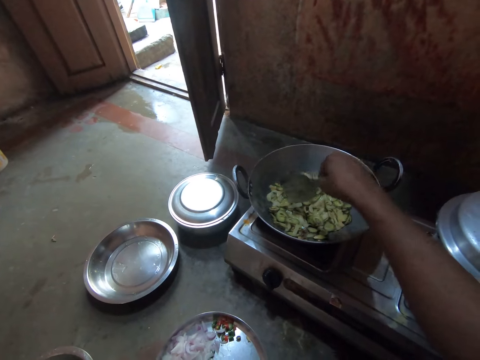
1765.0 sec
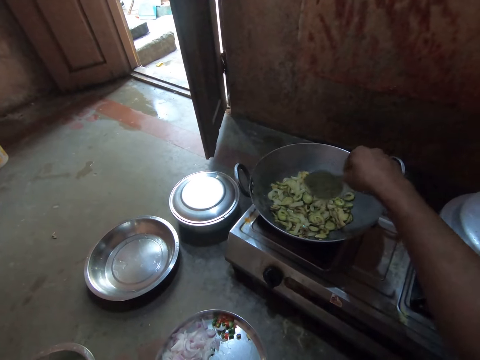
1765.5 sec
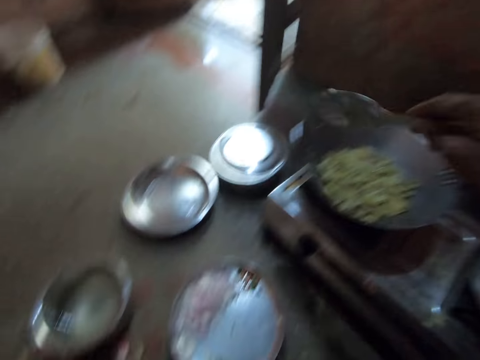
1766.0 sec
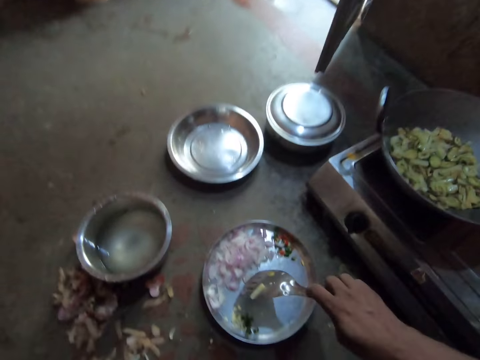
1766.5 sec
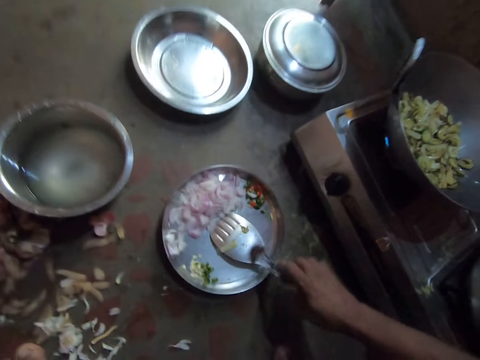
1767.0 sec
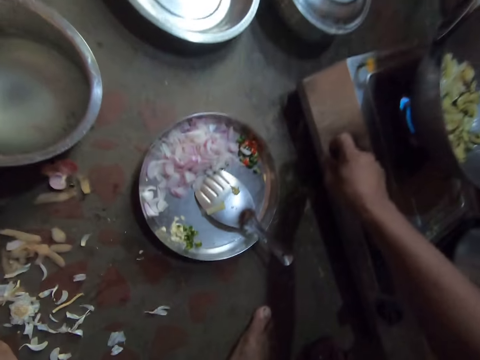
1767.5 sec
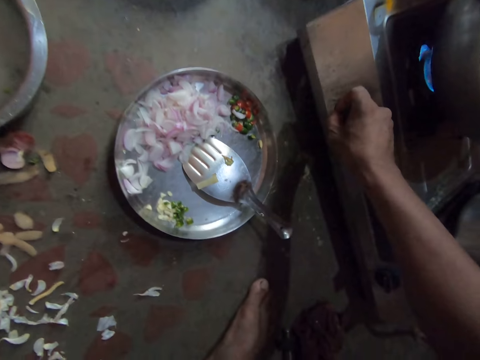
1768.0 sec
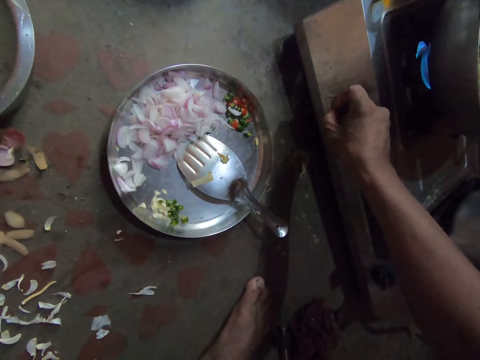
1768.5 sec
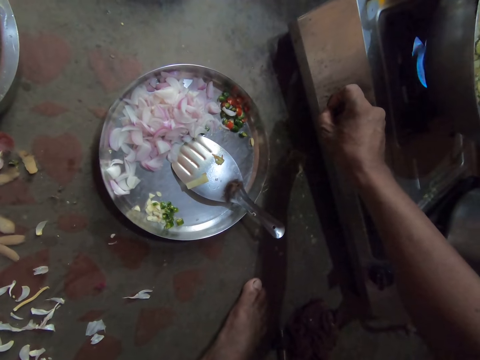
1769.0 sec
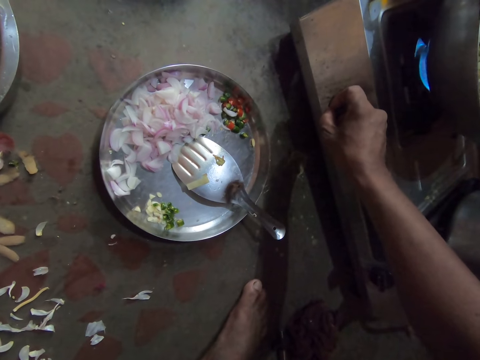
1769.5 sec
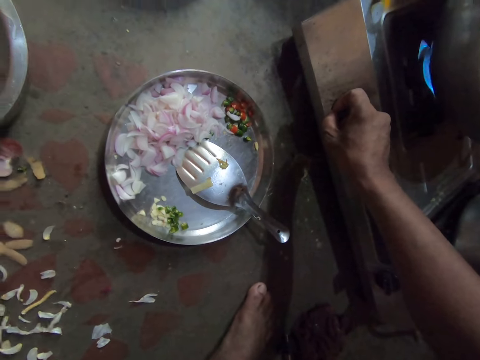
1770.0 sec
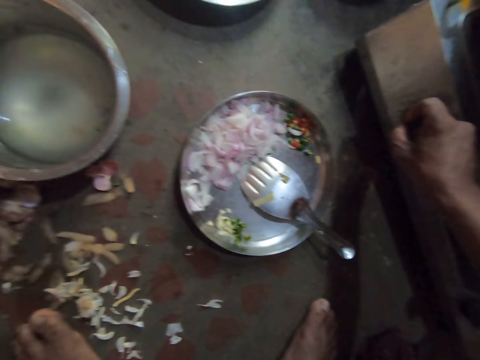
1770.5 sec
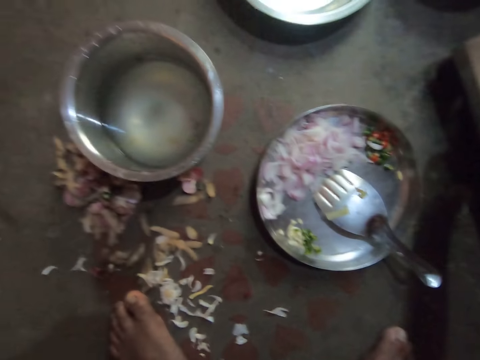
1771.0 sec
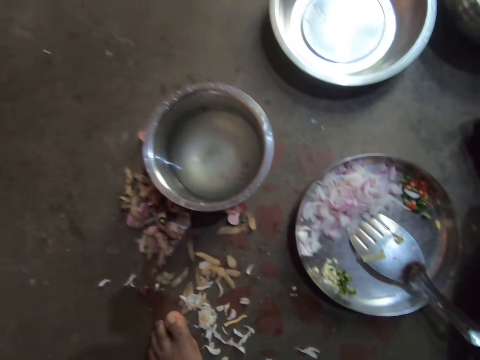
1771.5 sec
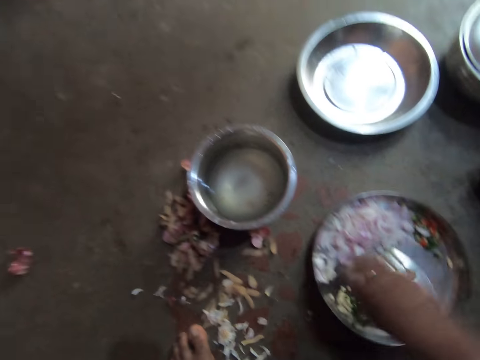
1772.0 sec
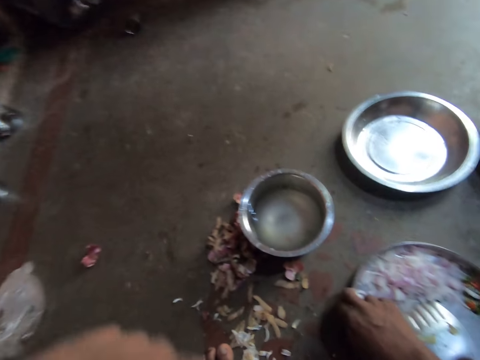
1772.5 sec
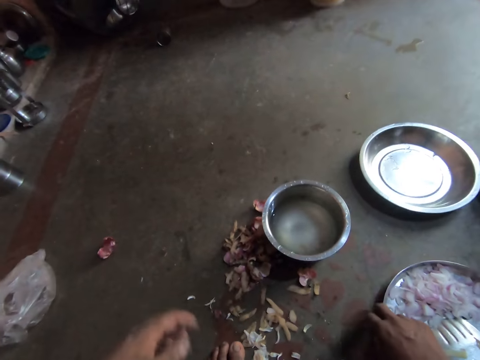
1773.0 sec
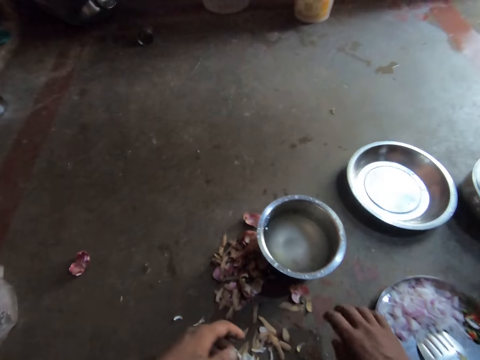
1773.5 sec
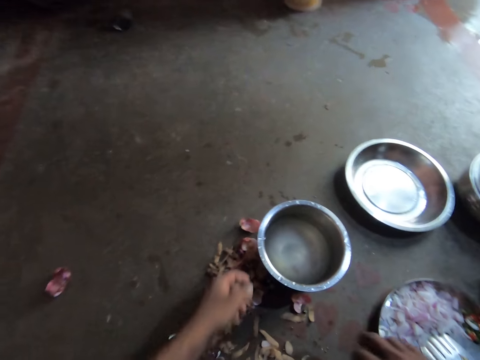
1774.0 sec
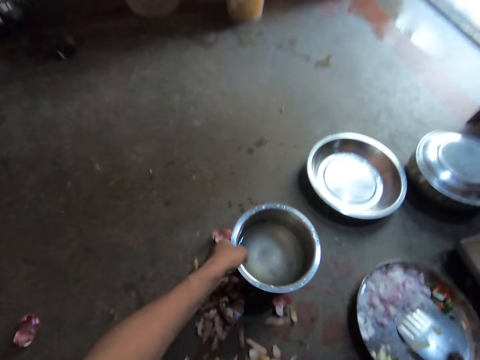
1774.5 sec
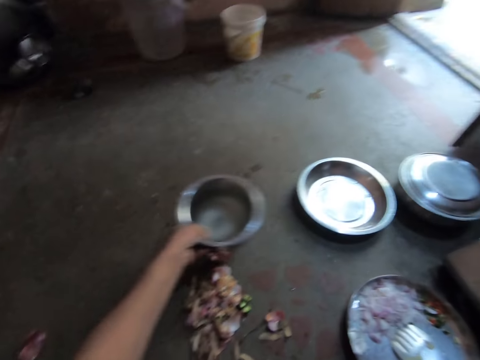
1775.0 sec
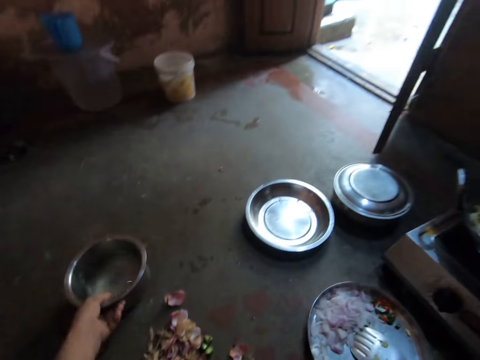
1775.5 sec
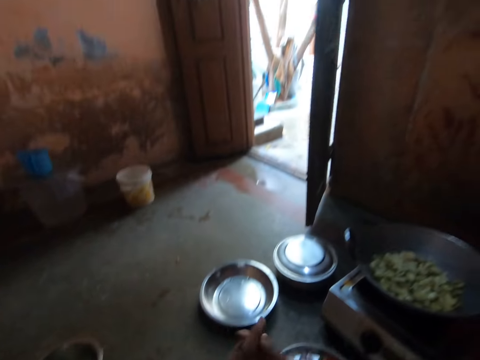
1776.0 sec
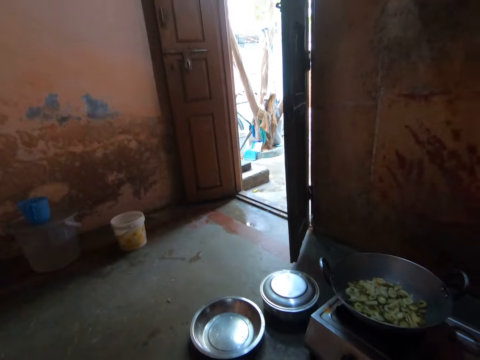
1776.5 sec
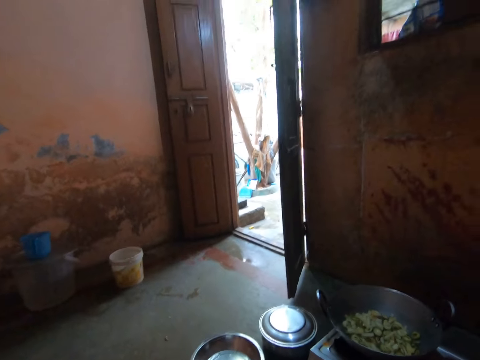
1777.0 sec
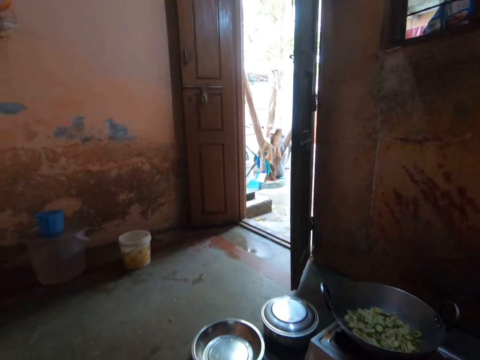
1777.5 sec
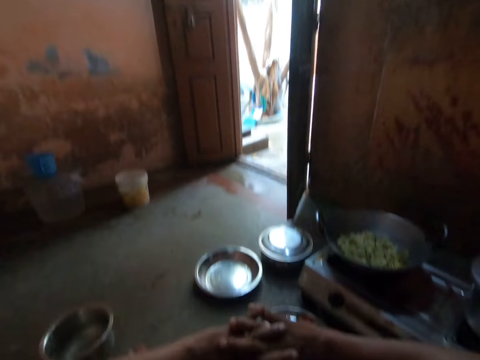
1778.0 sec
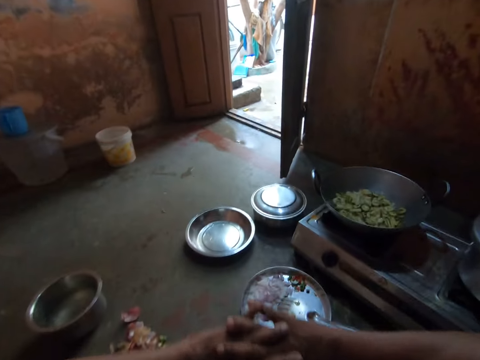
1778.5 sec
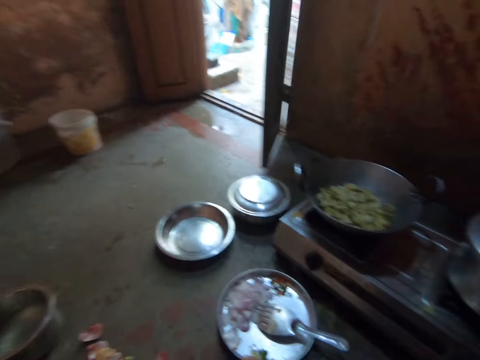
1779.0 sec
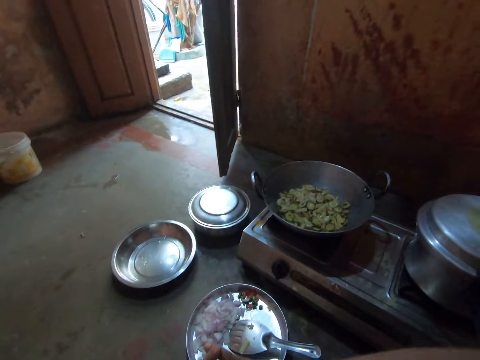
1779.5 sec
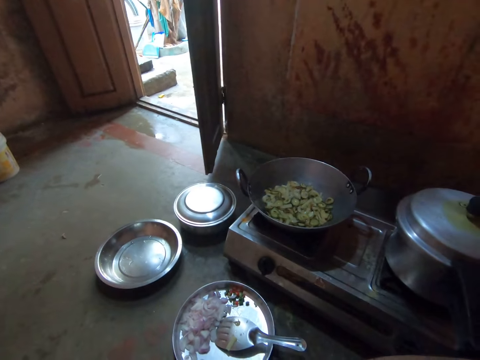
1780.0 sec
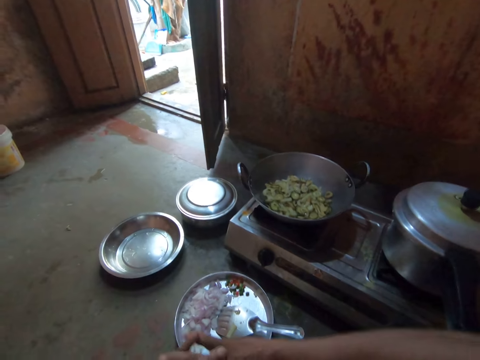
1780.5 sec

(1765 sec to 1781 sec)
The camera wearer places the steel flat cooking spoon on the round tray. They turn the knob on the gas cooker. They push the round tray towards the gas cooker. They lift up a sufuria or pot and place the sufuria on the floor. They stare at the deep frying pan.

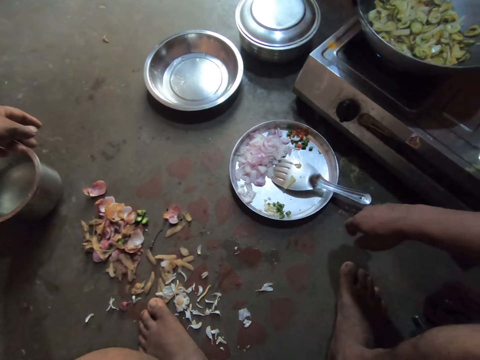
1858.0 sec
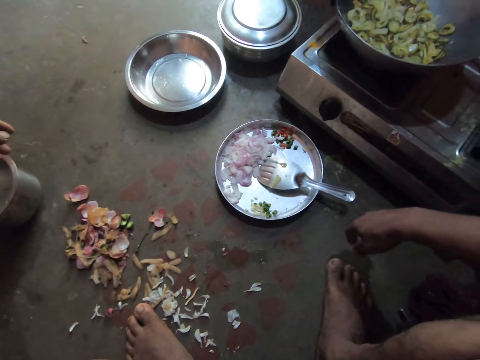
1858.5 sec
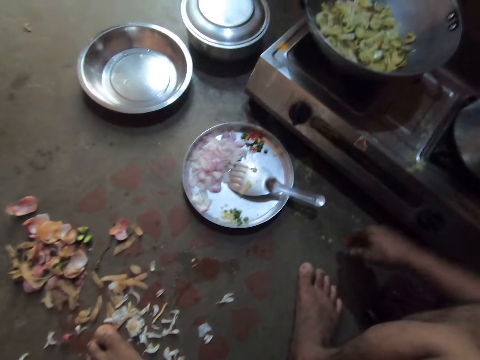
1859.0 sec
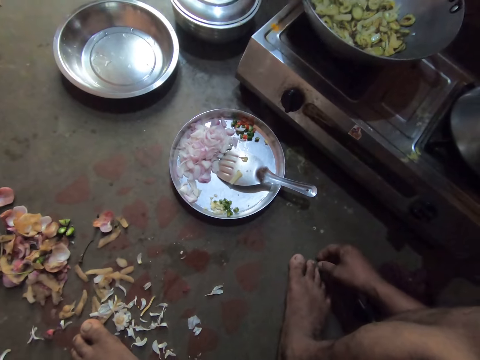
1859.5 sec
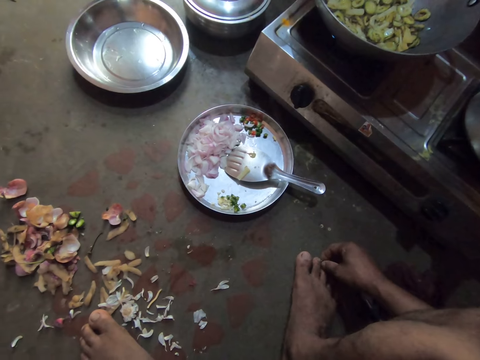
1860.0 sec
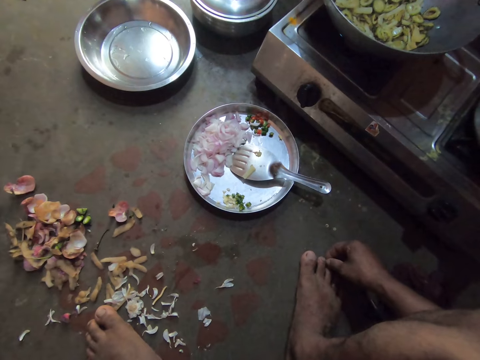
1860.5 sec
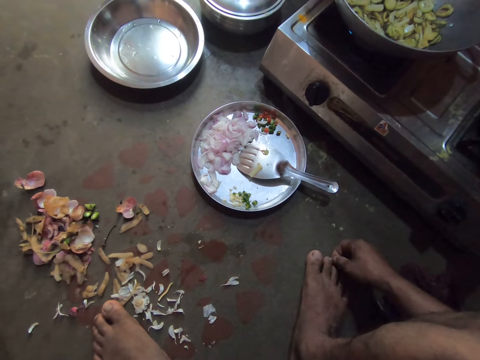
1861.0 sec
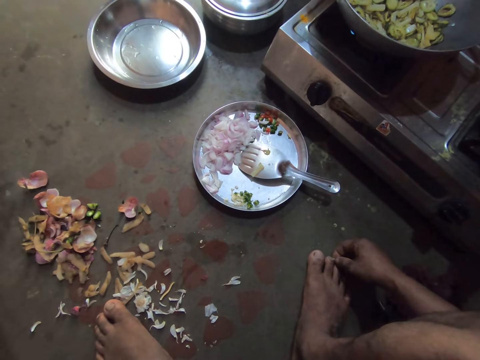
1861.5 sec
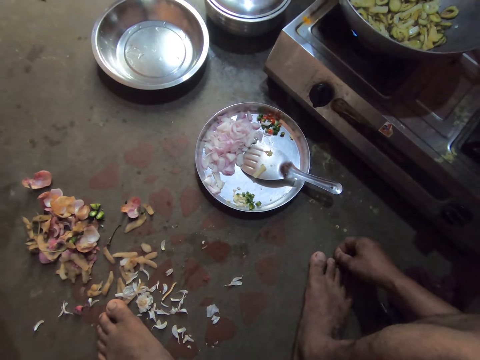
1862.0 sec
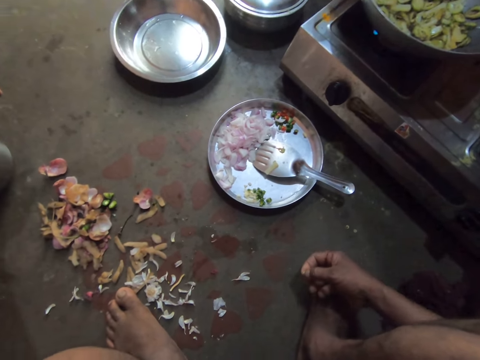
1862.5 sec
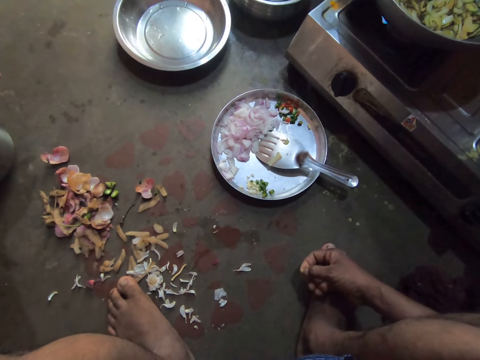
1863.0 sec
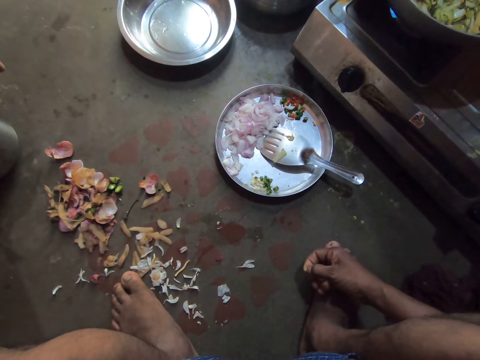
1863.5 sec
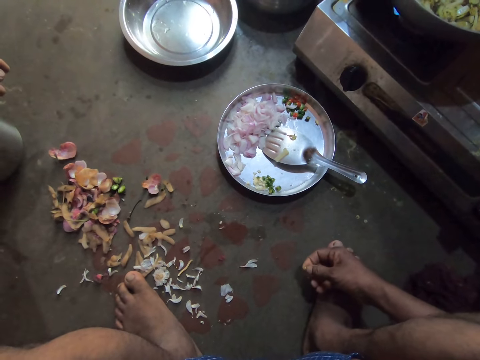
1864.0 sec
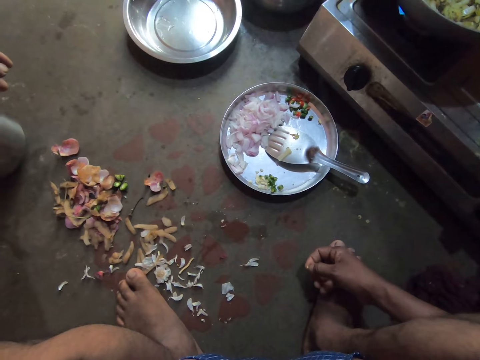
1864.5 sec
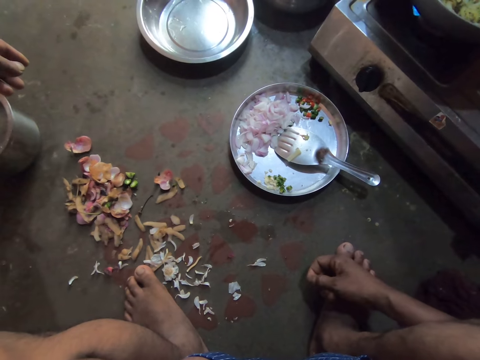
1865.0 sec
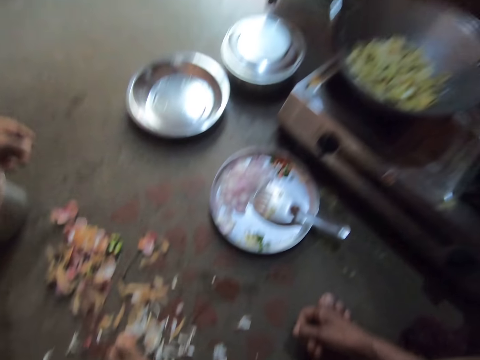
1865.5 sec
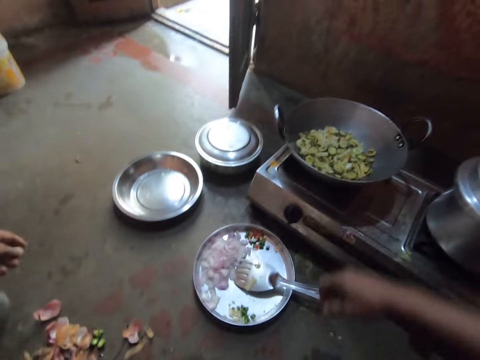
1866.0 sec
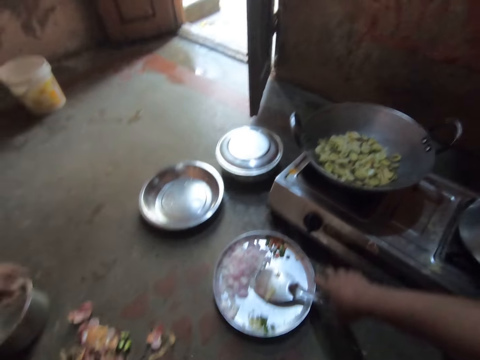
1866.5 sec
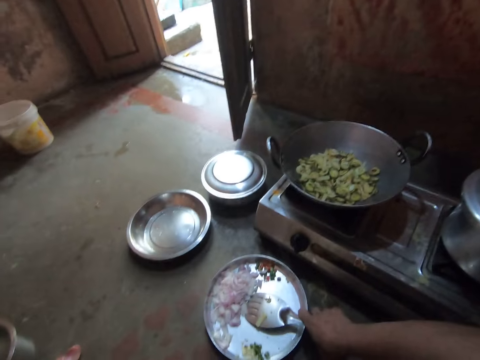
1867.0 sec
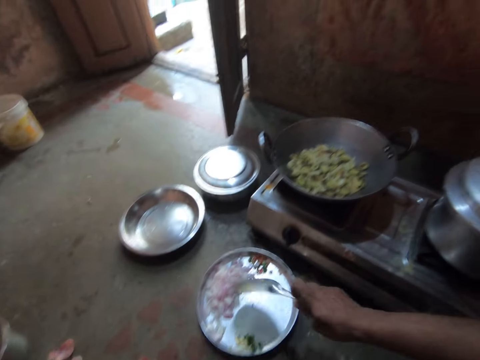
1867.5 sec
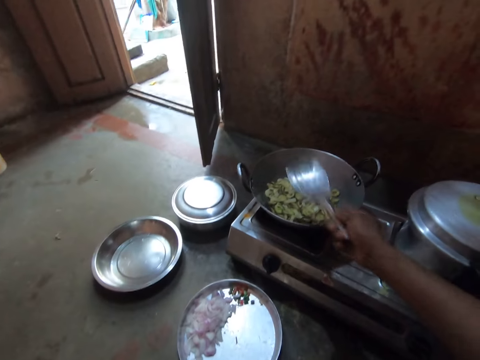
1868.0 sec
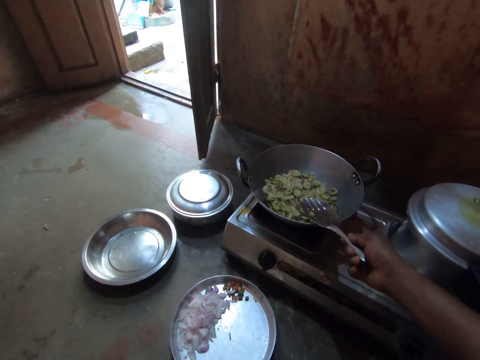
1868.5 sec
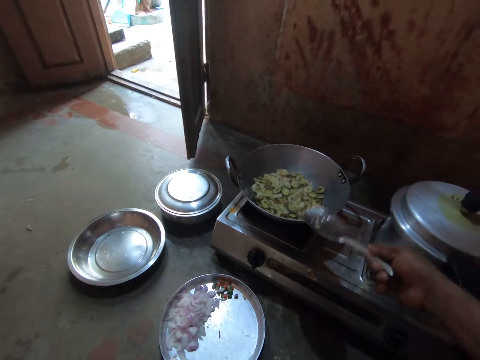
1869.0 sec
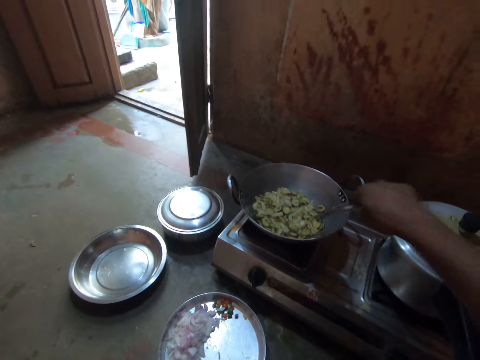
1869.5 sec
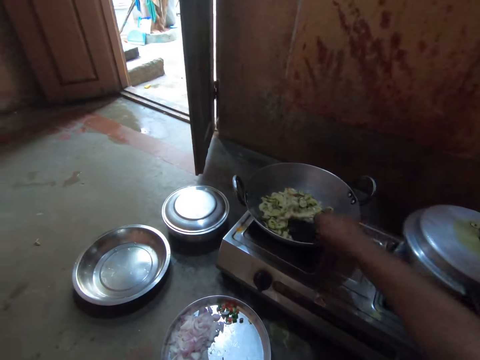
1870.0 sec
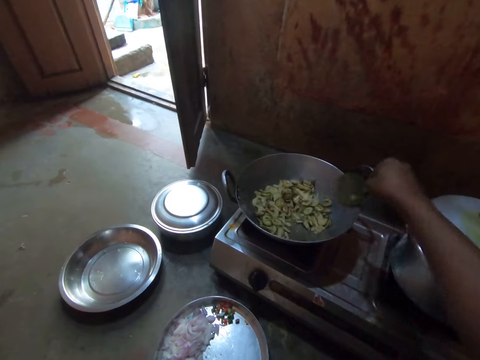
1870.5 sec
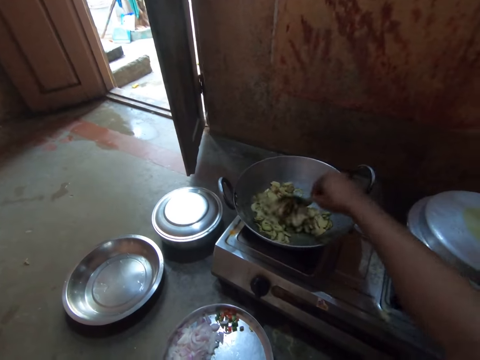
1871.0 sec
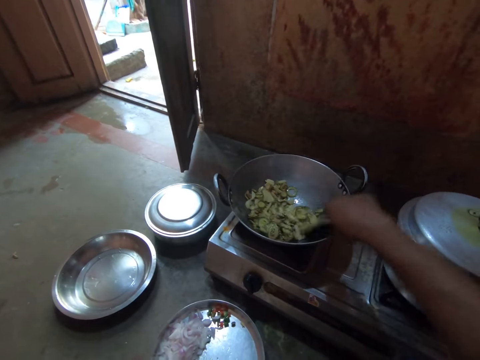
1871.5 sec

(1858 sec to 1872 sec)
The camera wearer removes the dirt from the toe of his leg. He presses on the dirt and throws the dirt. He picks up the steel flat cooking spoon. He scrapes the spoon on the deep frying pan's edge. He stirs the ingredients in the deep frying pan with the spoon.
